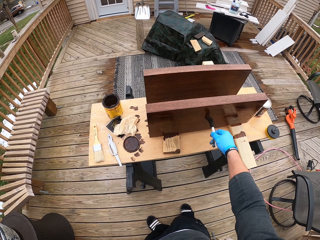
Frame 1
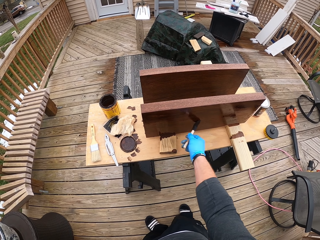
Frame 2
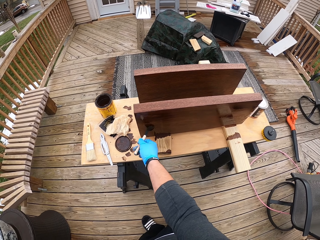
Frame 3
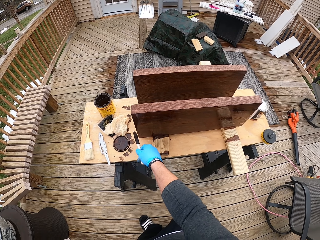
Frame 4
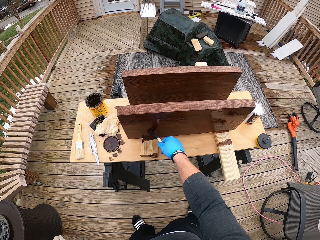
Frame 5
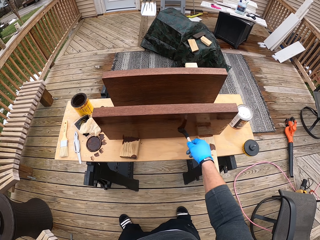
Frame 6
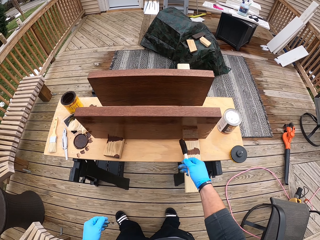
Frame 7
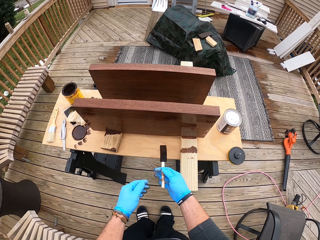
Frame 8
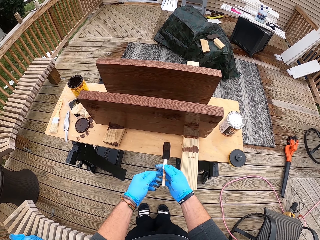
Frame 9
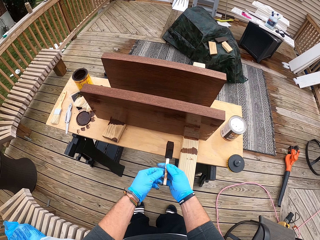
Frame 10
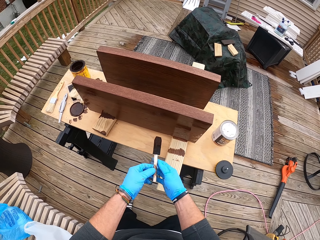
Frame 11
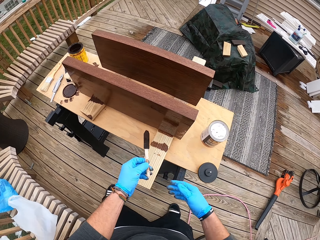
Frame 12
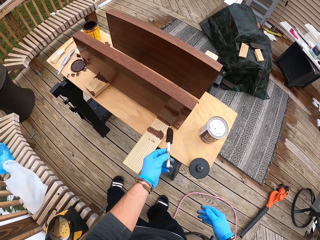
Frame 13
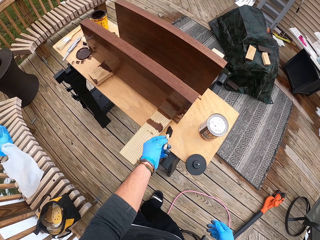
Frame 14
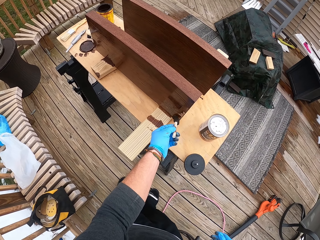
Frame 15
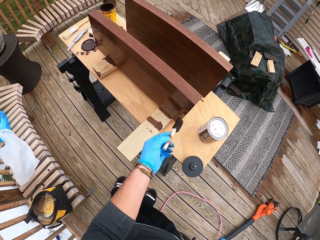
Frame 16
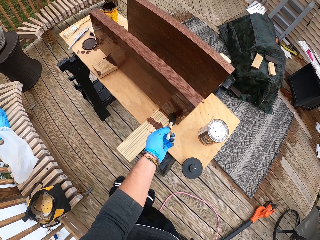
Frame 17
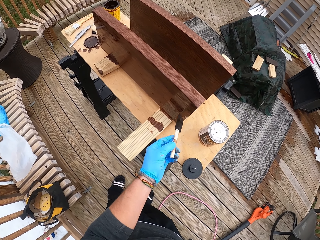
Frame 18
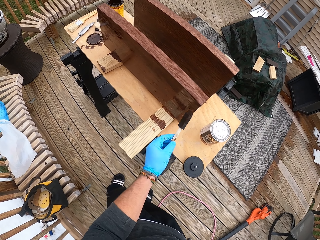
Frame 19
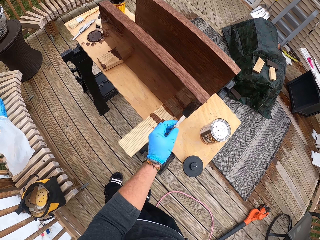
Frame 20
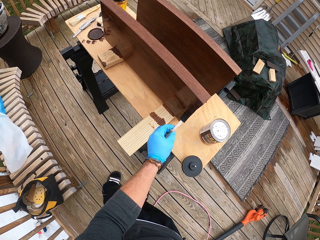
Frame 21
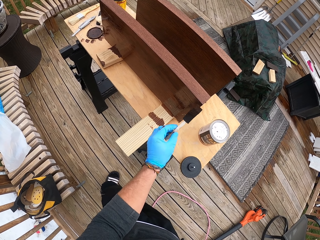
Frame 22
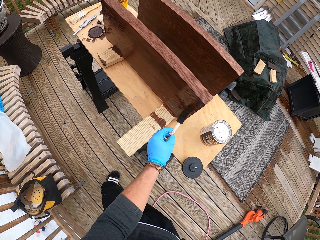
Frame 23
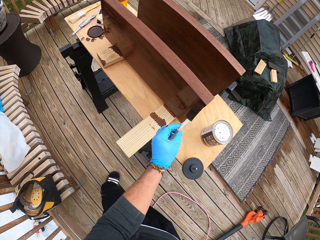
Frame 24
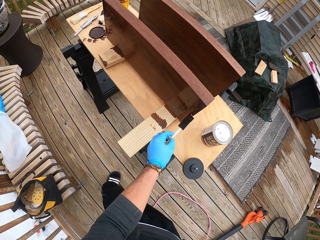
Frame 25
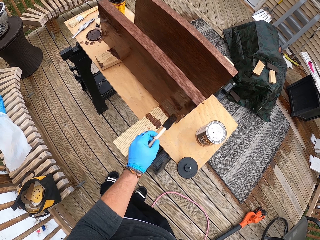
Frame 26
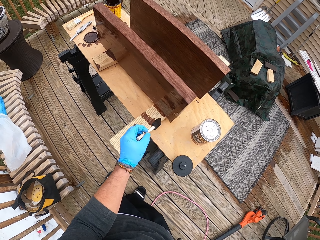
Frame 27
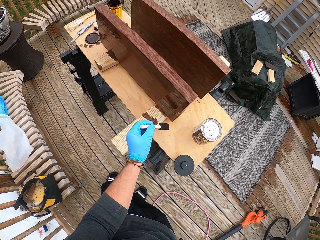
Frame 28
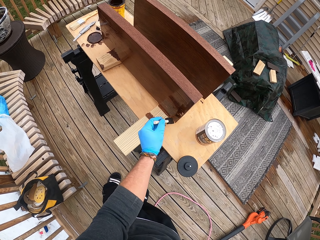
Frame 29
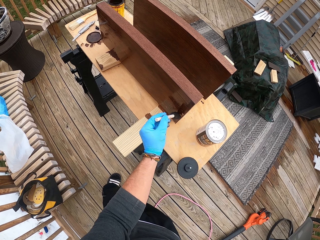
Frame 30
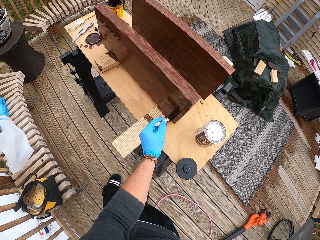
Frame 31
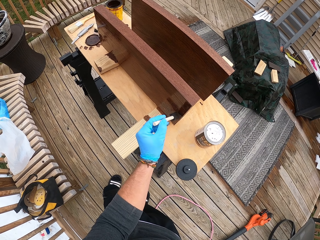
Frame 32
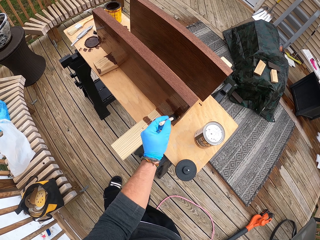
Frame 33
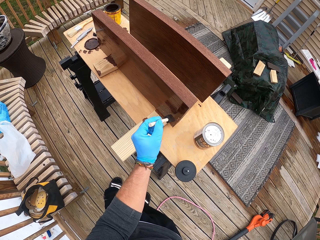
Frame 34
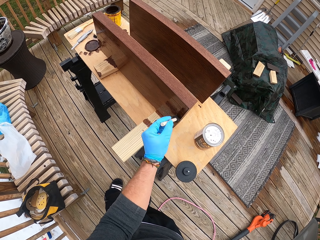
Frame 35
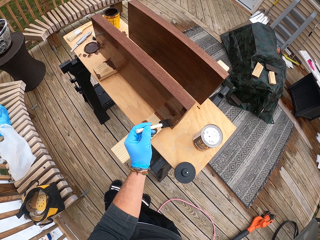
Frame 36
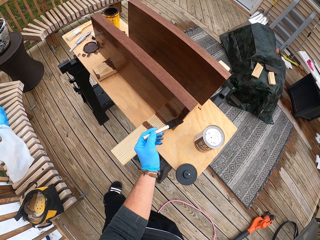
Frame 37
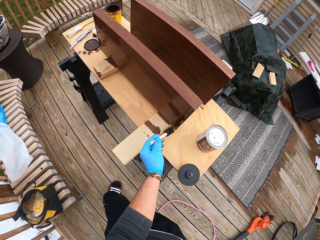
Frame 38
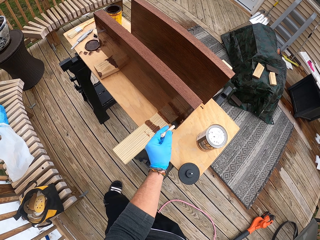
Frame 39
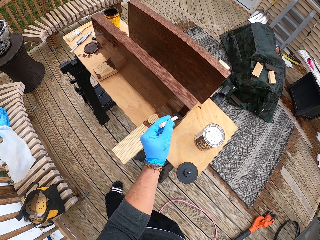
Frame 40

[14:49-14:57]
The camera wearer passes the paintbrush to his left hand from his right hand. He paints the wood on the table with the paintbrush in his left hand.

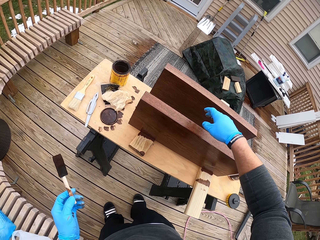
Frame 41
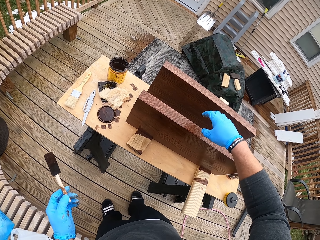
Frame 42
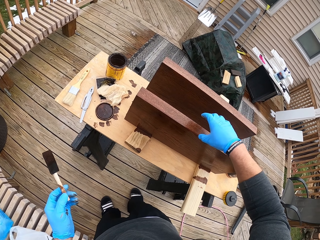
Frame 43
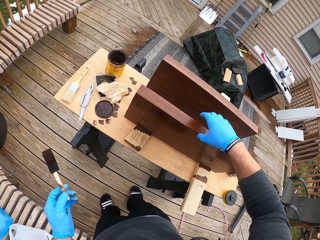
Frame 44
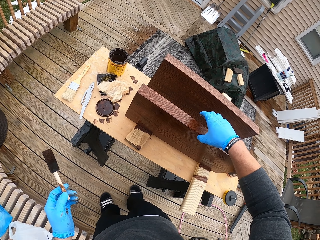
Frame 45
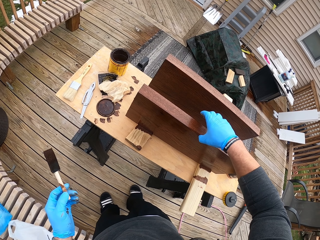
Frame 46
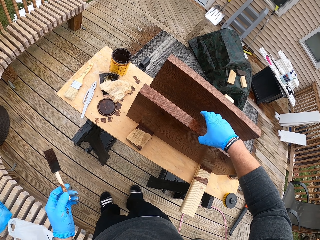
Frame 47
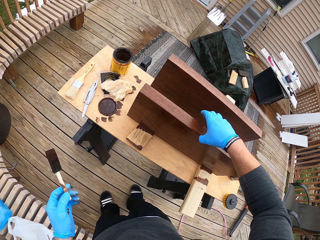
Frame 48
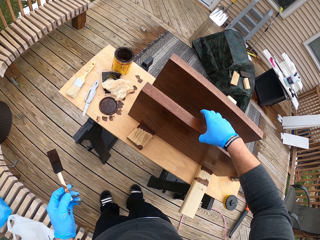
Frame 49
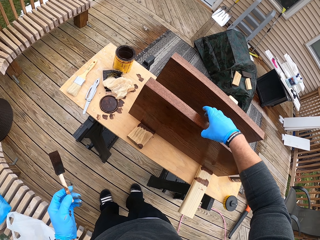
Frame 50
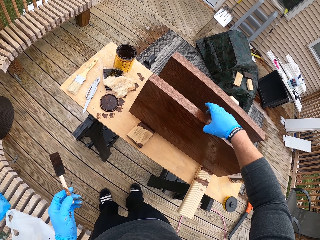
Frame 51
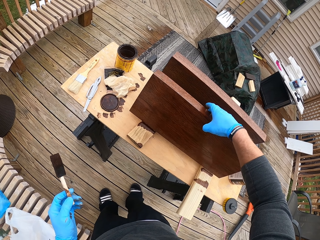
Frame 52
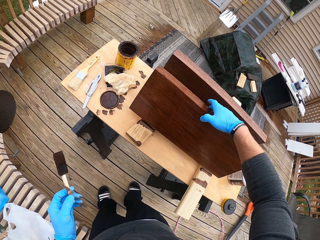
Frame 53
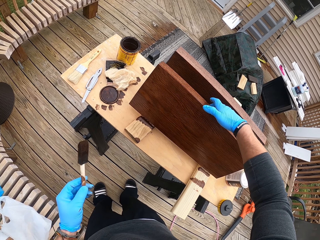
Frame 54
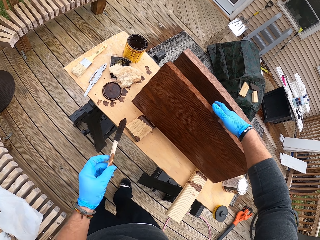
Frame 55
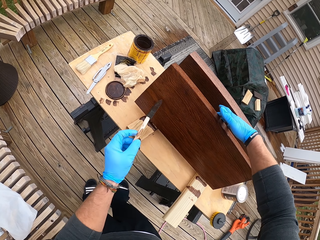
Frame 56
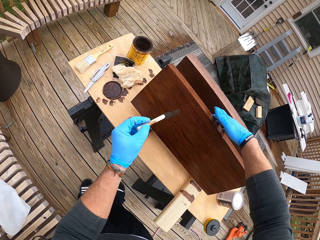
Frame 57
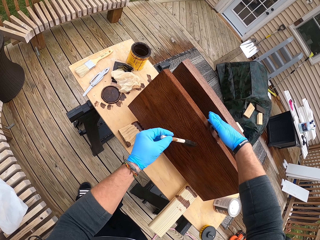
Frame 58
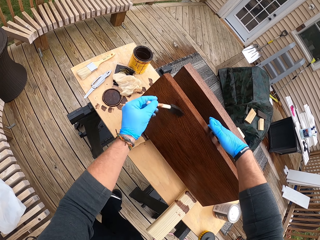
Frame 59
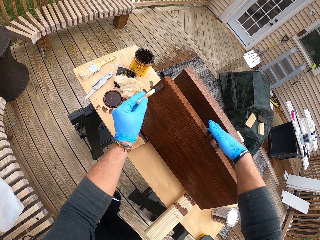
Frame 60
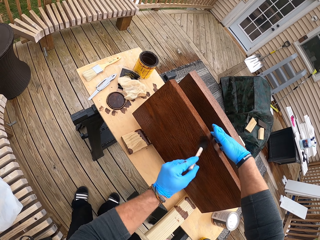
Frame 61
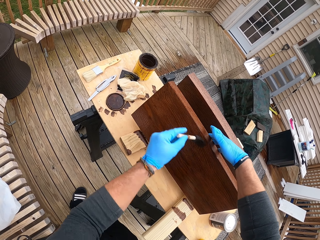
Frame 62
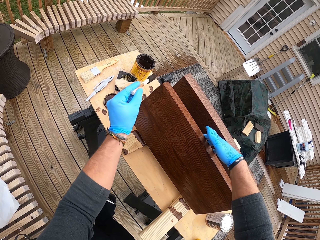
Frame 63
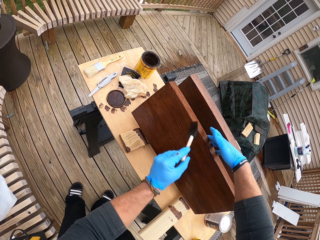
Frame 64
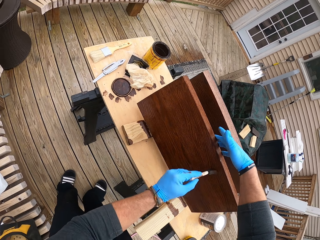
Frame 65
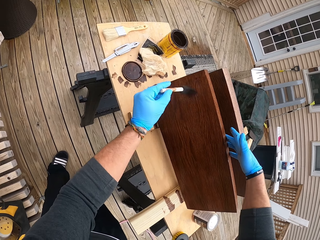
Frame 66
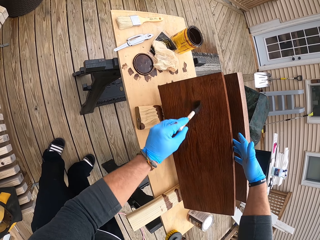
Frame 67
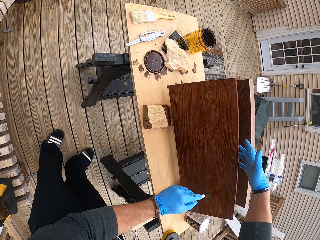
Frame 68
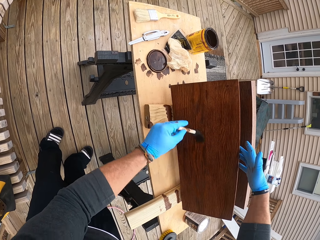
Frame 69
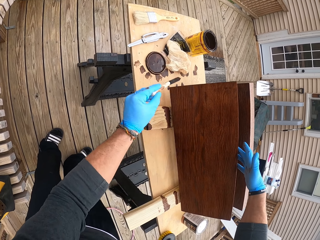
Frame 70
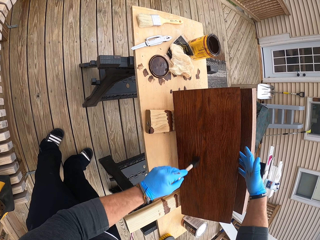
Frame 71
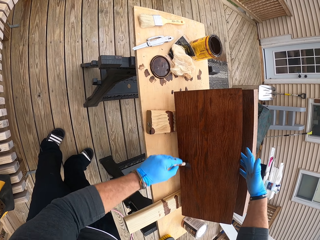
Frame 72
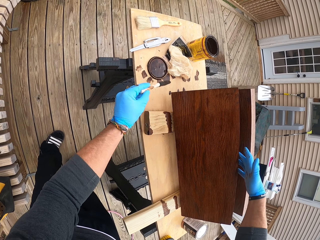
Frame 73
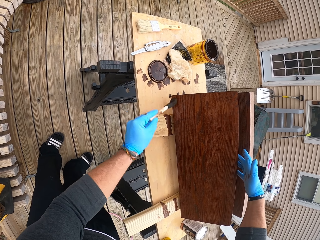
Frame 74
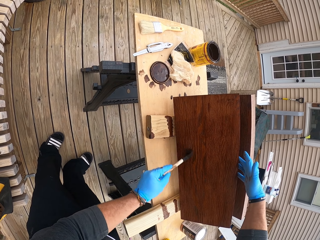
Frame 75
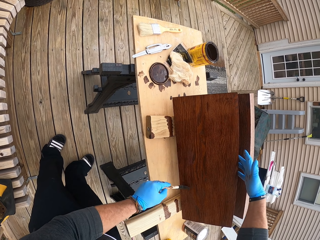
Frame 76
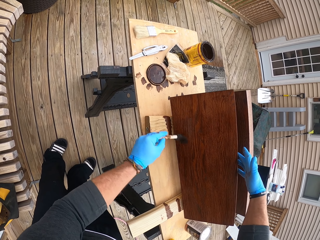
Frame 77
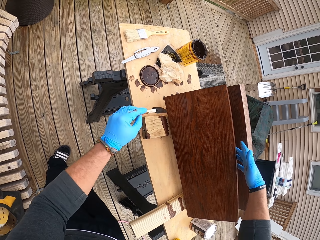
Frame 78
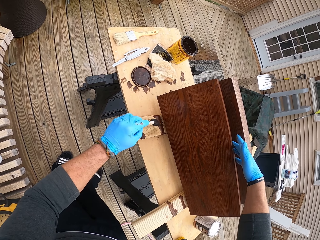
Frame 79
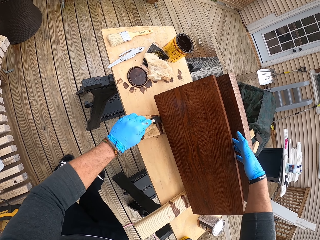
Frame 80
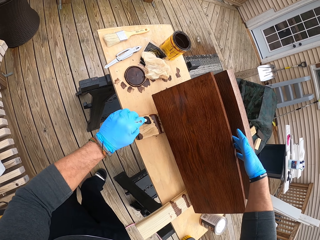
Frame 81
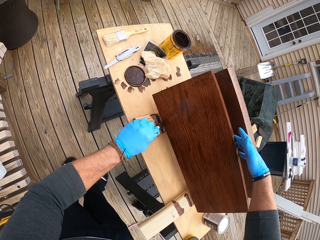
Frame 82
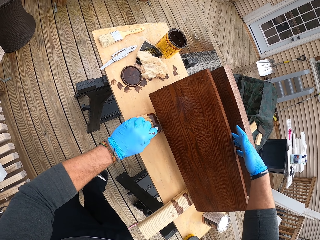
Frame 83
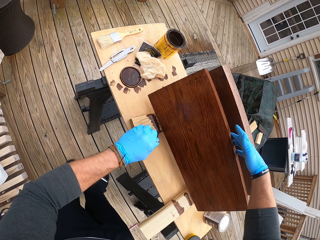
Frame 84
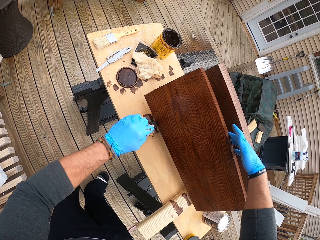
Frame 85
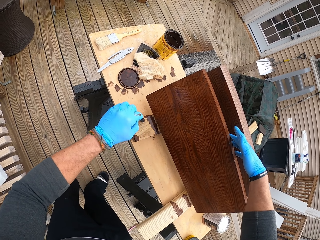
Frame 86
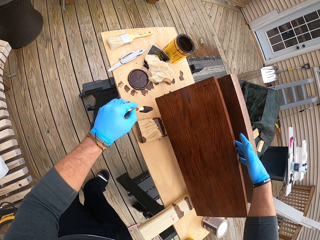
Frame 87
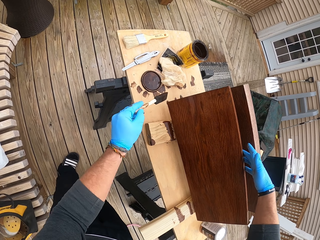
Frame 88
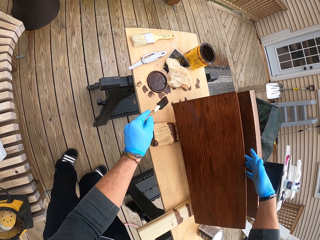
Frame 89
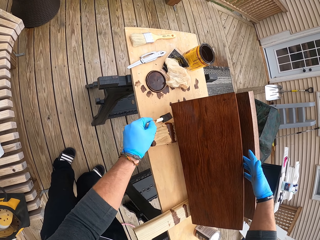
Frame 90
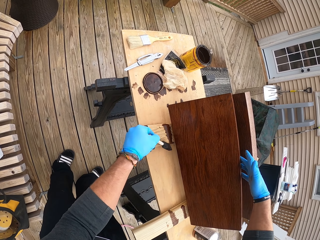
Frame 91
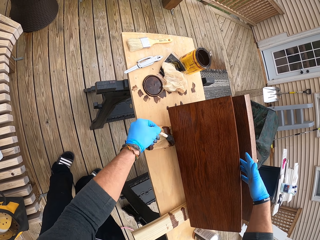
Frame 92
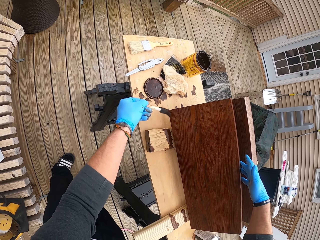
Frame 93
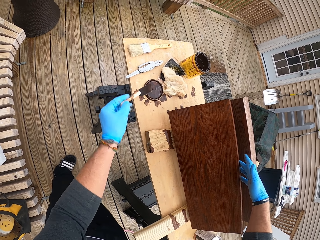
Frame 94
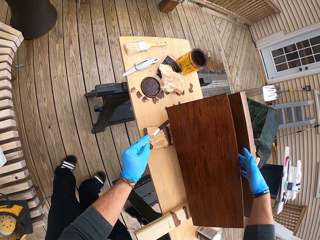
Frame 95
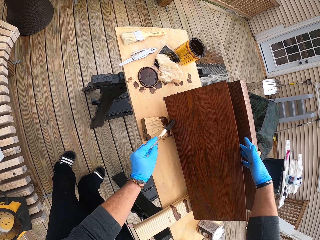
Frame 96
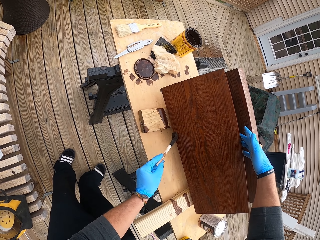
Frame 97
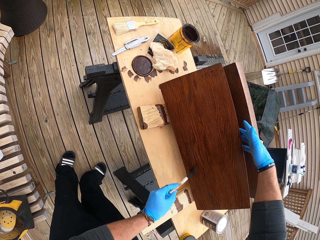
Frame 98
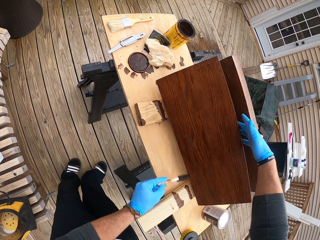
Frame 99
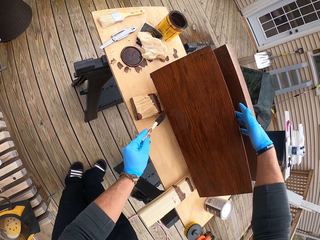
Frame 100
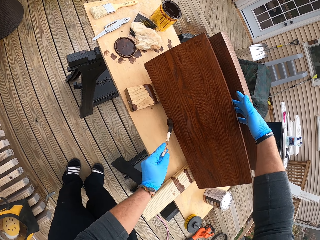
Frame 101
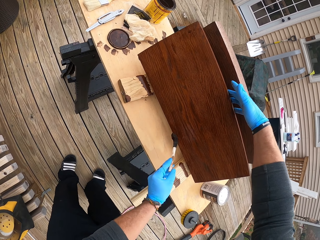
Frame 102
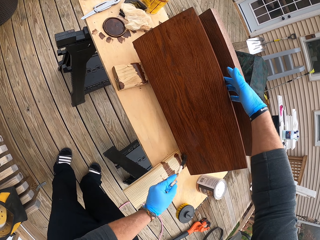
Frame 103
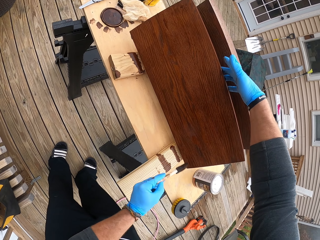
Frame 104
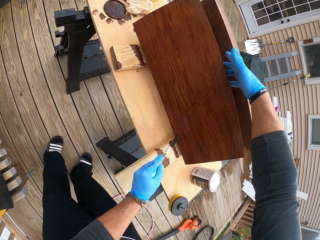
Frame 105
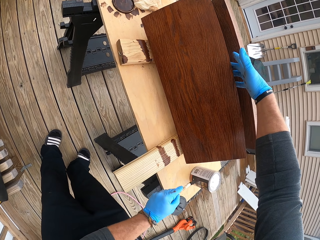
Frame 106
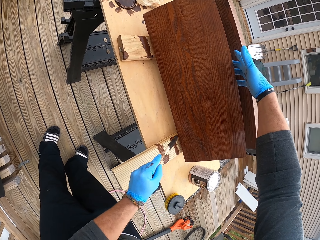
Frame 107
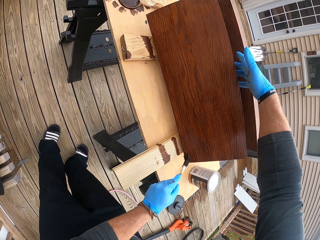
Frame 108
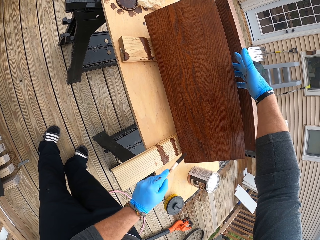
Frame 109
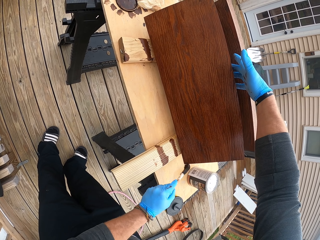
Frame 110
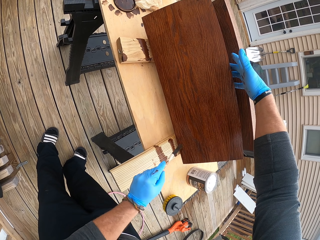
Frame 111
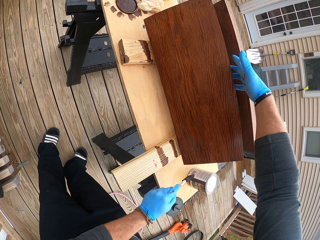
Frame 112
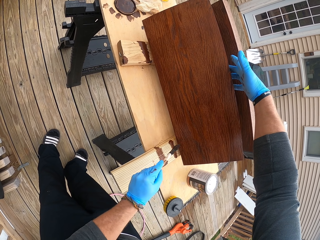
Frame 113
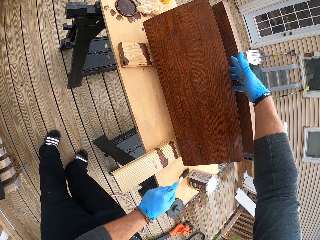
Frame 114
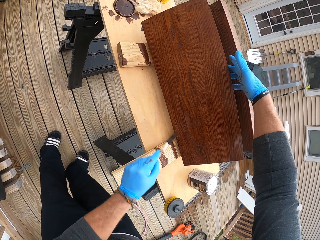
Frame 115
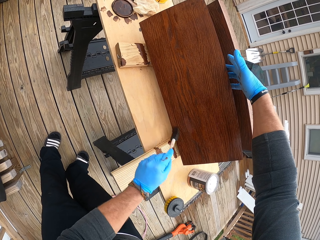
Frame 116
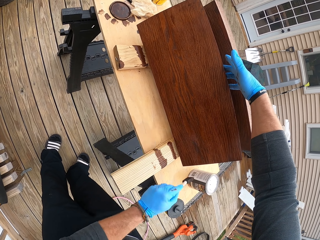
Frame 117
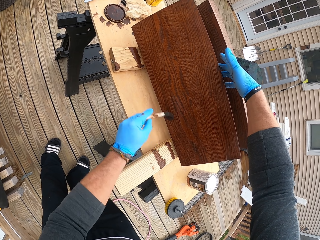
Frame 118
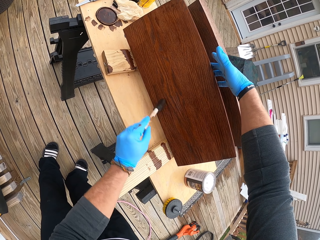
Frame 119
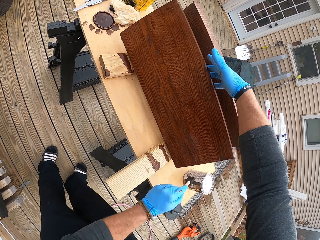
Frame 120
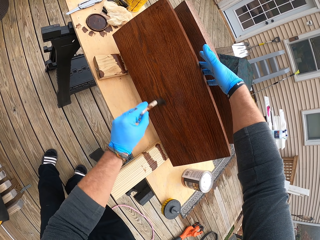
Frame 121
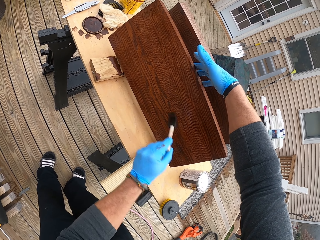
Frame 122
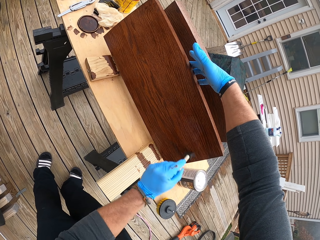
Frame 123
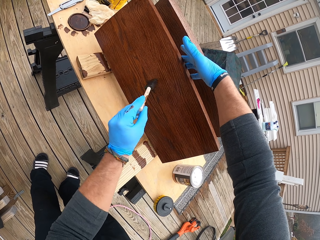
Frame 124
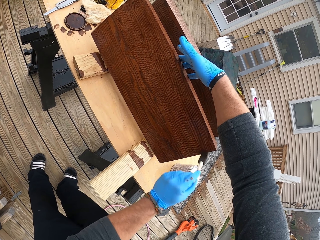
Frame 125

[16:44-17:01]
The camera wearer shifts the wood on the table with his right hand. He paints the wood on the table with the paintbrush in his left hand.
